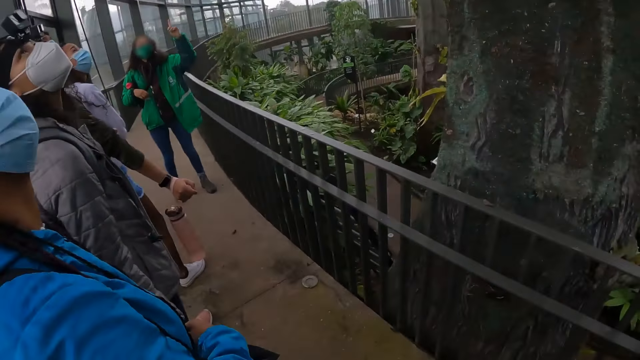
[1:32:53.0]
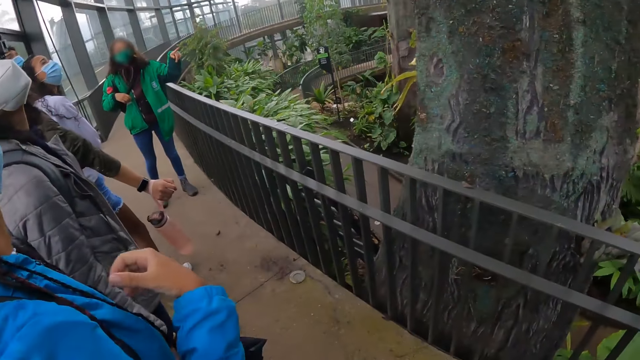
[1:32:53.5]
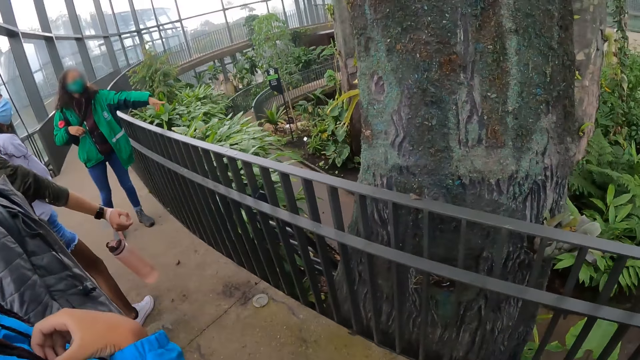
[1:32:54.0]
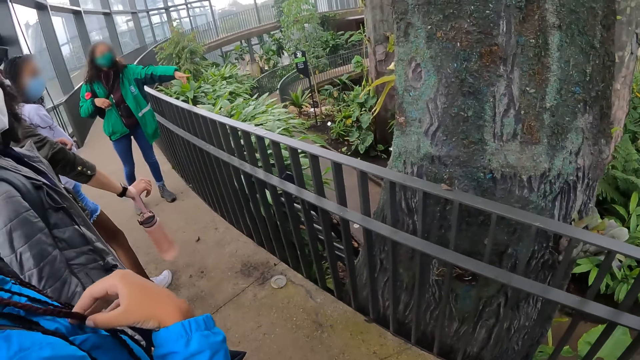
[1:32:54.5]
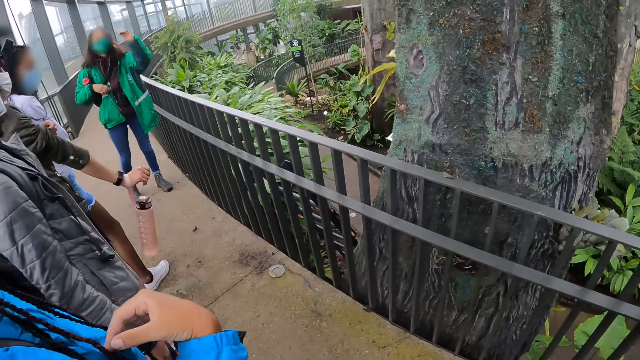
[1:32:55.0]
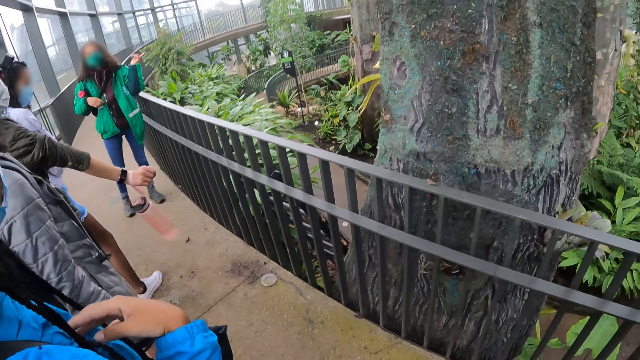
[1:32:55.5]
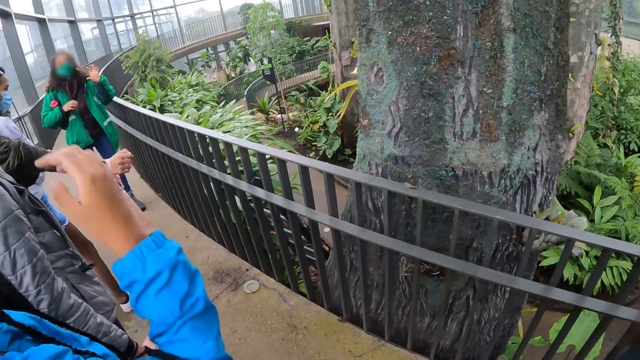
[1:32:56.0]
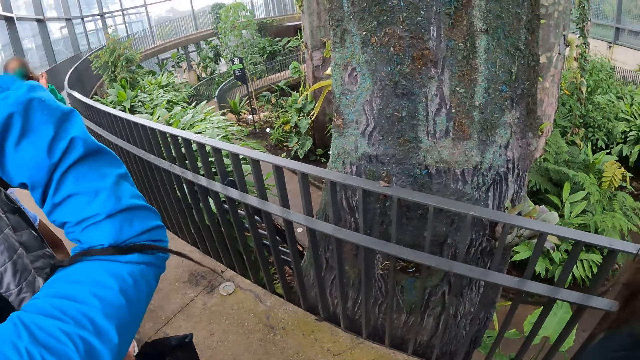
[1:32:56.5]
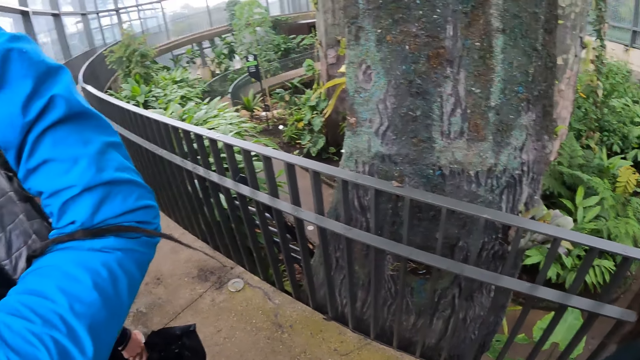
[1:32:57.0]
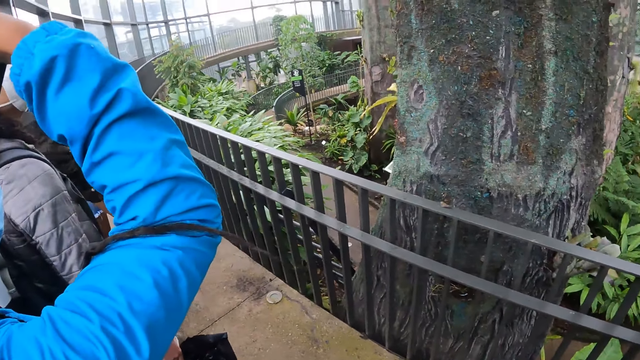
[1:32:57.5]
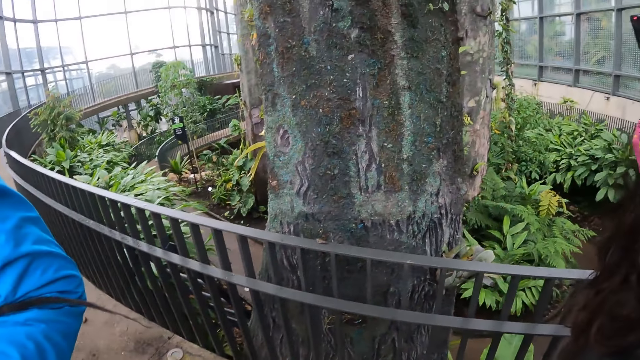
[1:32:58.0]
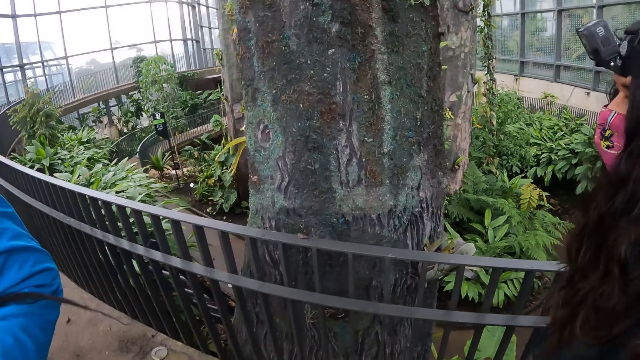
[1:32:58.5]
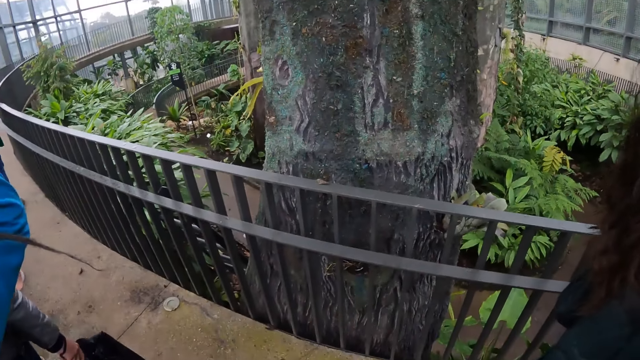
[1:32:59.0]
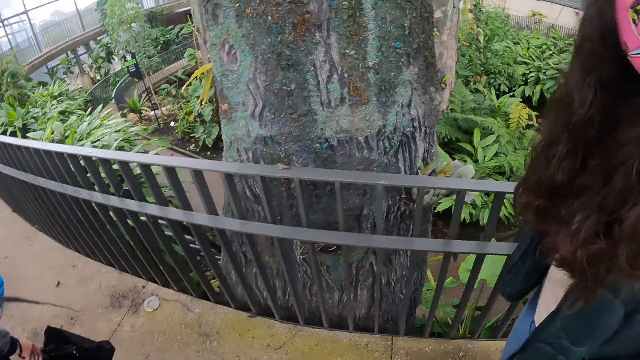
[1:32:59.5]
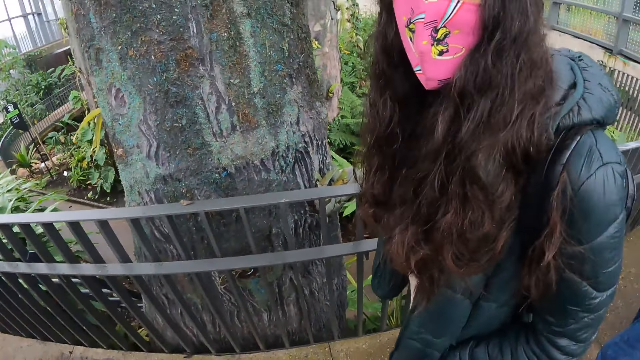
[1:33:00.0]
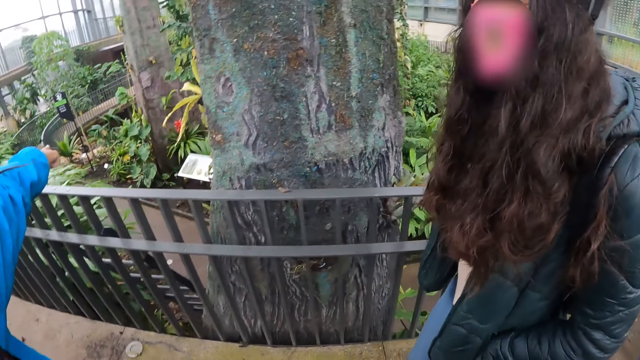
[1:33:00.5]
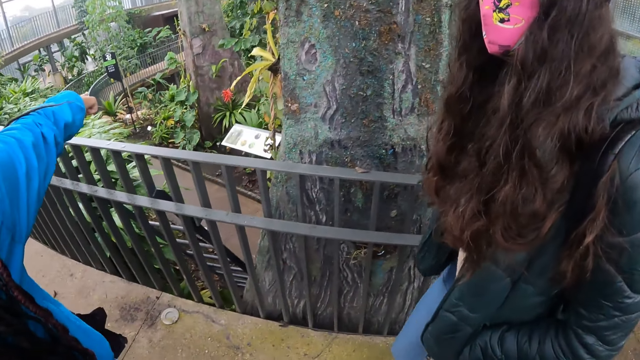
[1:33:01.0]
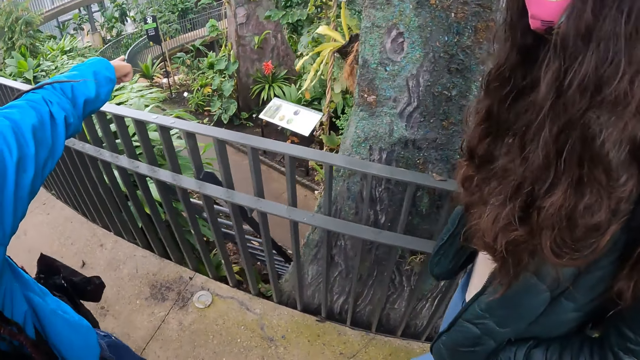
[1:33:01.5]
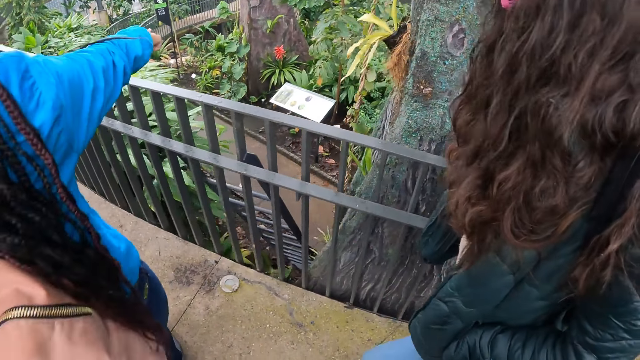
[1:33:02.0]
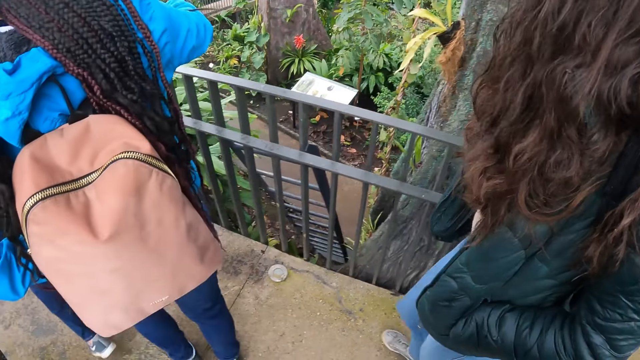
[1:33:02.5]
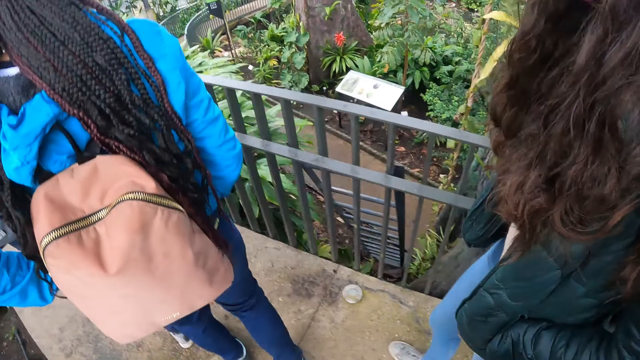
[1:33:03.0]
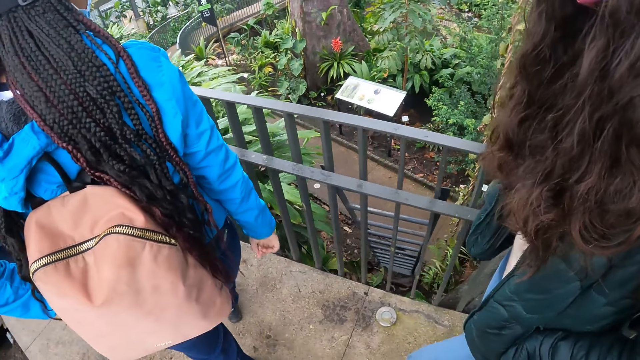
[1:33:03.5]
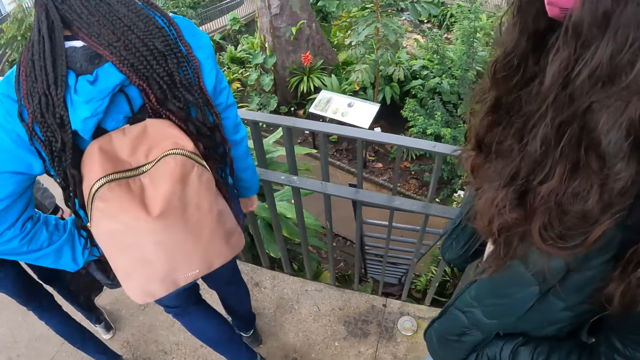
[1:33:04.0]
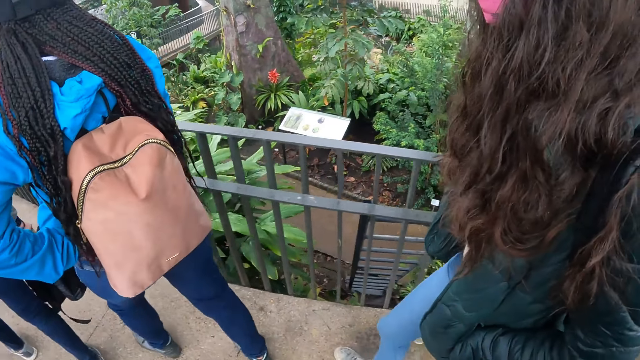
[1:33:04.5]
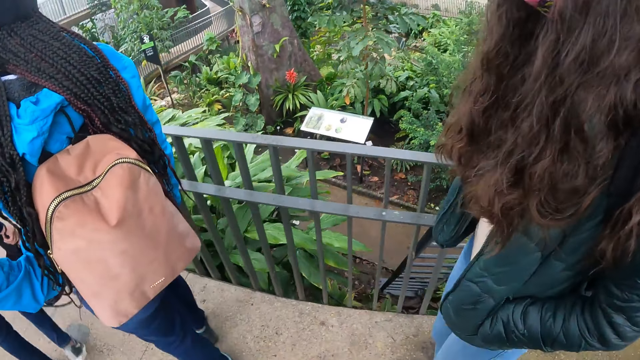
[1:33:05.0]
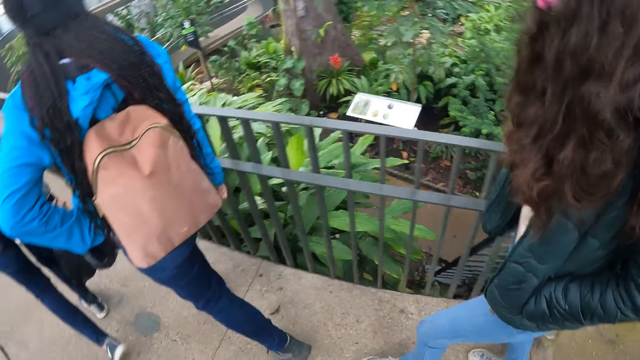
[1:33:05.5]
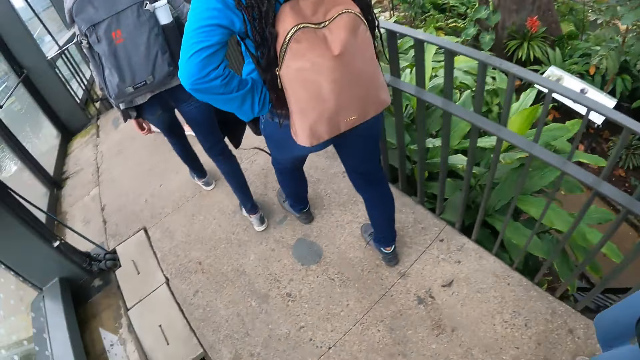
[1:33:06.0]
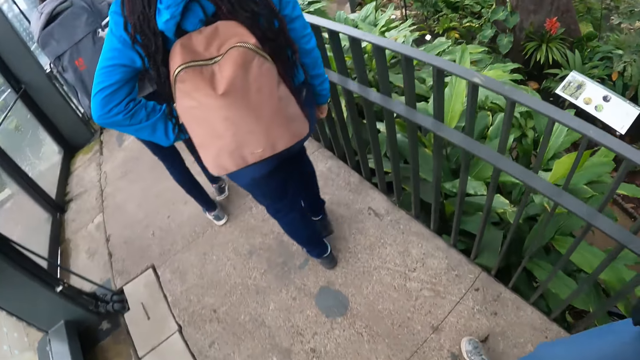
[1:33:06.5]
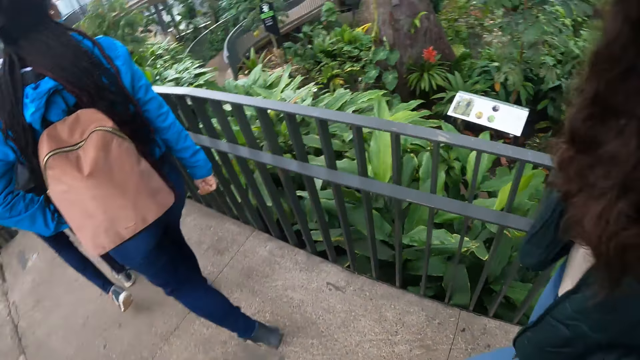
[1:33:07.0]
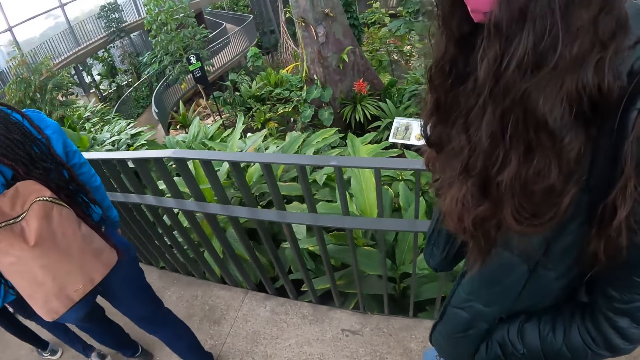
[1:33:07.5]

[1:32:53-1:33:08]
The woman adjusts her cloth with her right hand. The woman adjusts her hair with her right hand. The woman points towards the inner part of the park. The camera wearer walks on the bridge in the park alongside a group of people. The woman lowers her right hand. The camera wearer walks on the bridge in the park alongside the group of people.

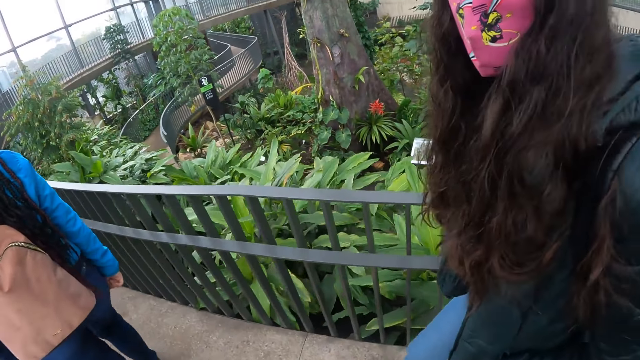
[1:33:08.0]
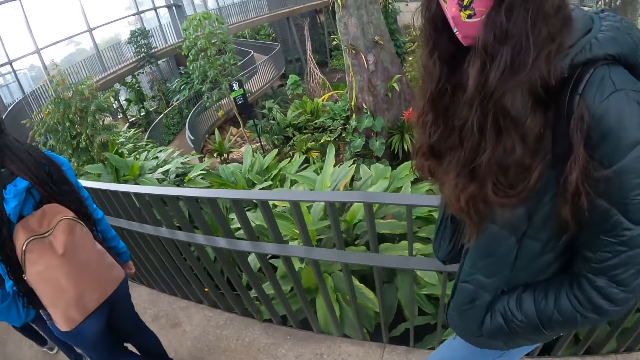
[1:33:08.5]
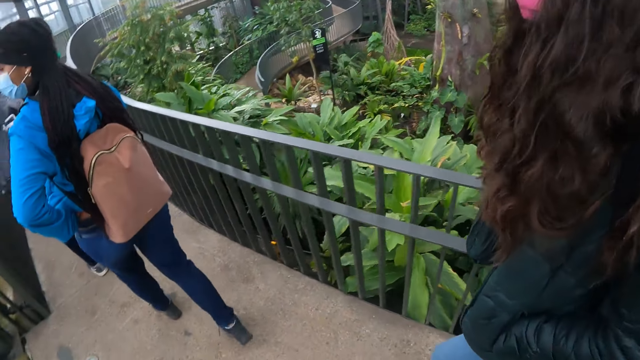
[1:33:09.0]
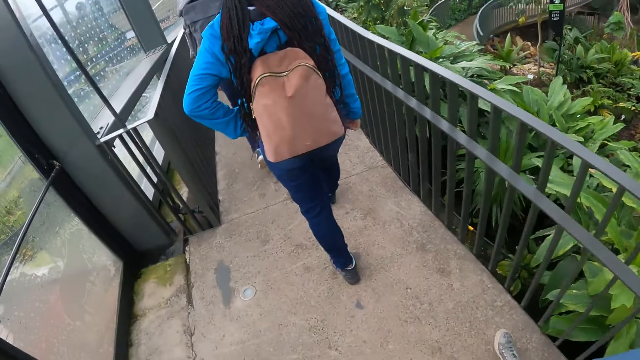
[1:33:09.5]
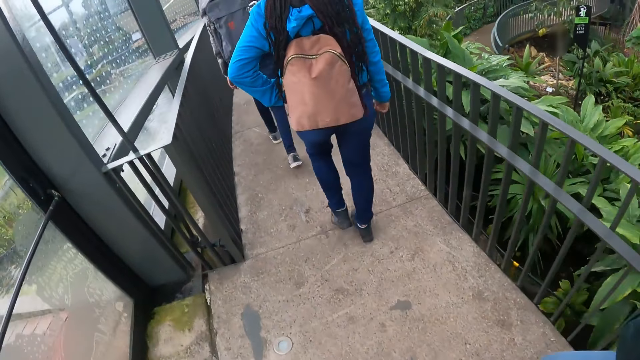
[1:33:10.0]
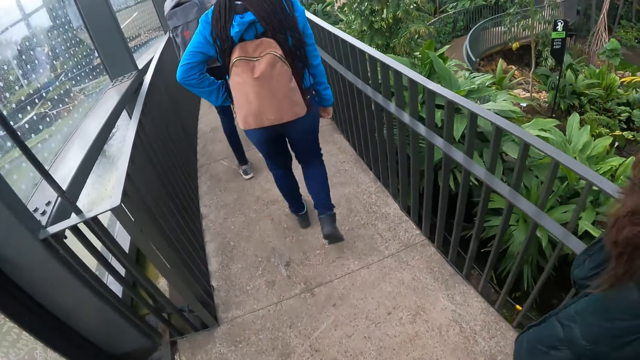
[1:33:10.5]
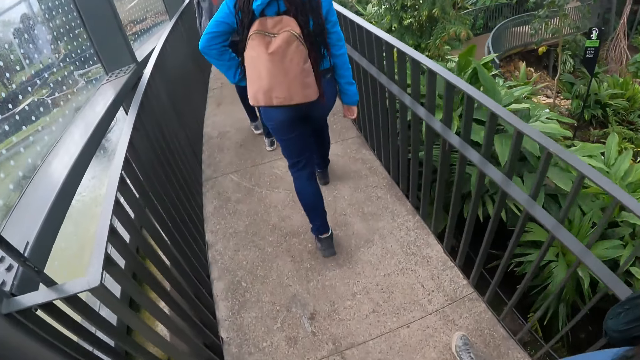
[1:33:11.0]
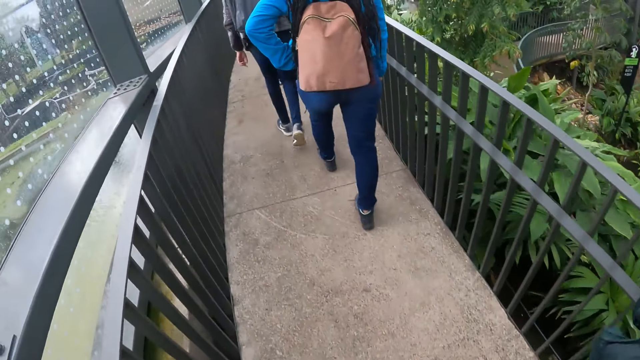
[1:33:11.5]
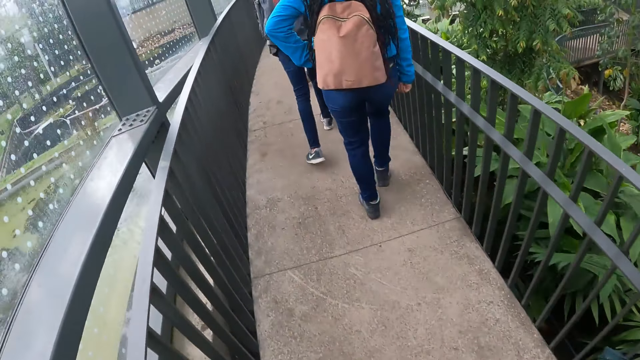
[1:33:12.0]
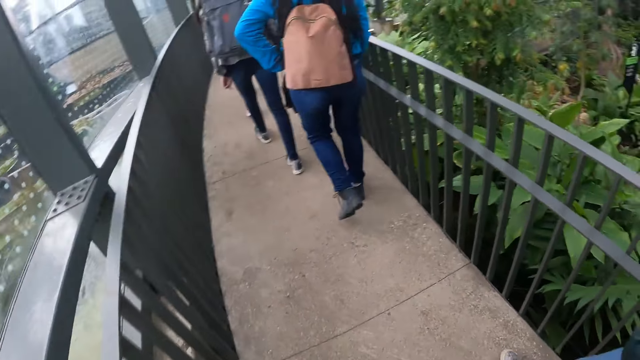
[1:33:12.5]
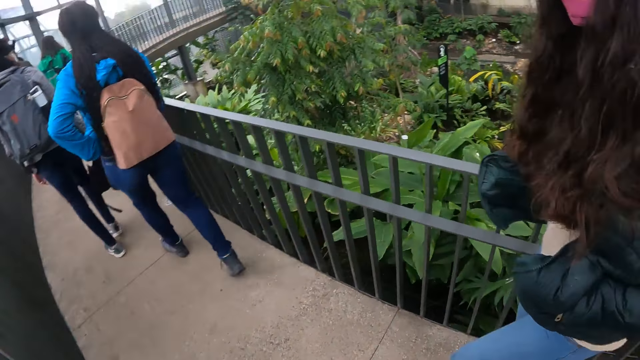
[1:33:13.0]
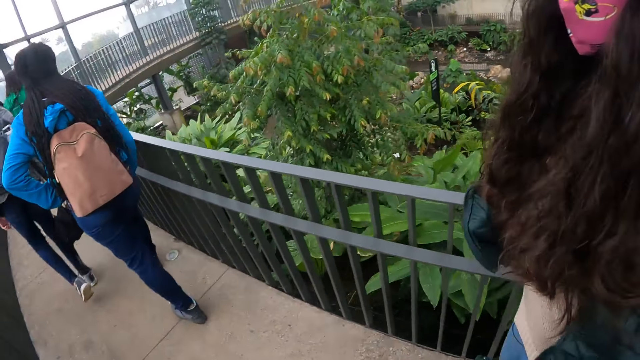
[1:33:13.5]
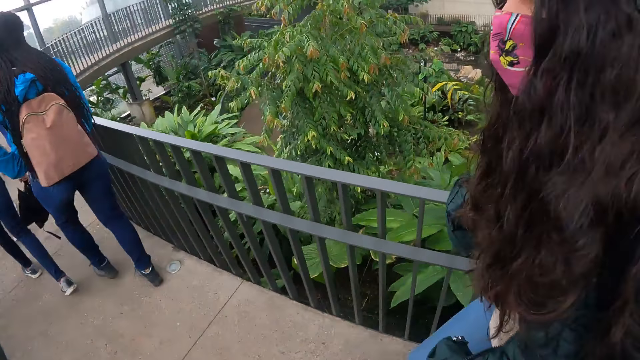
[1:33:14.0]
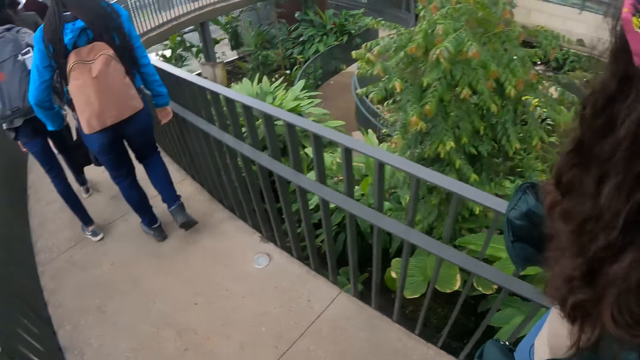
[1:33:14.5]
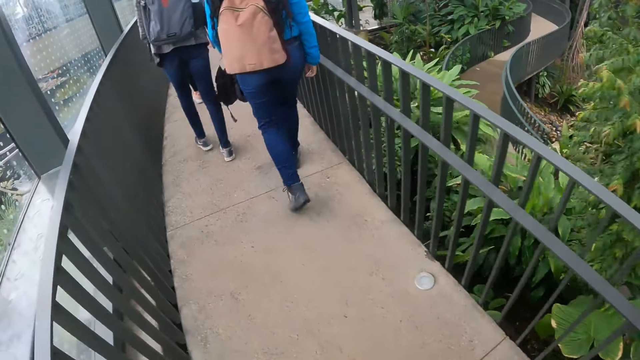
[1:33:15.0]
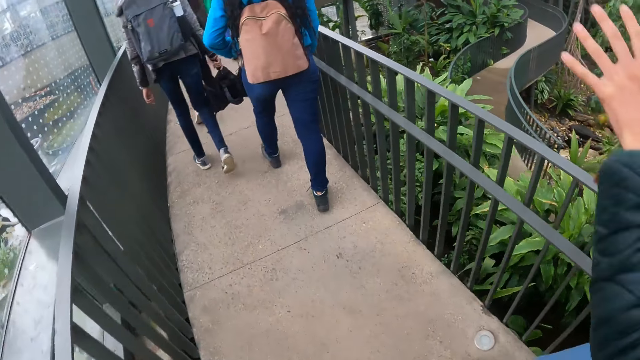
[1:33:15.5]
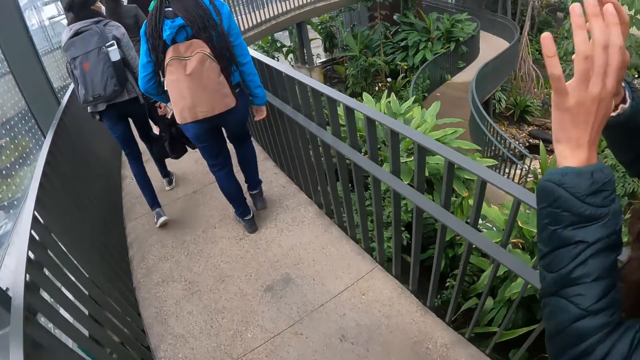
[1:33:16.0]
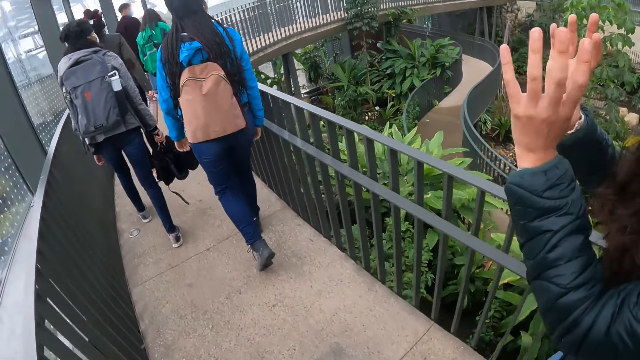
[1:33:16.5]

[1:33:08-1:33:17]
A woman interacts with the camera wearer.
